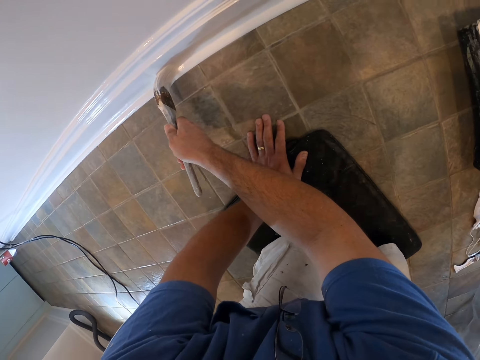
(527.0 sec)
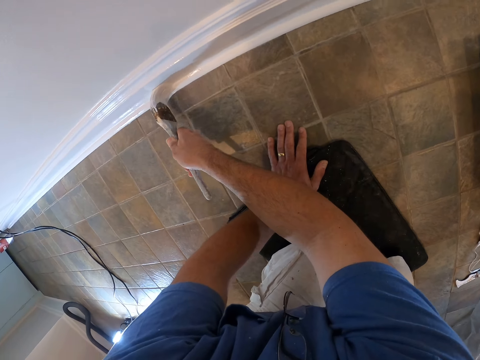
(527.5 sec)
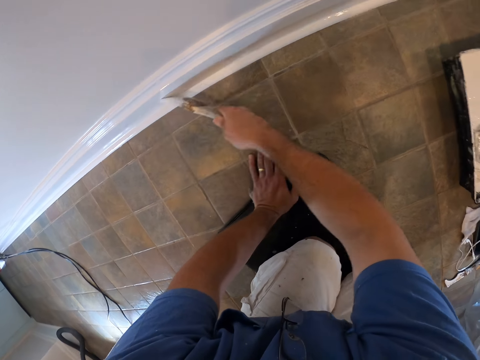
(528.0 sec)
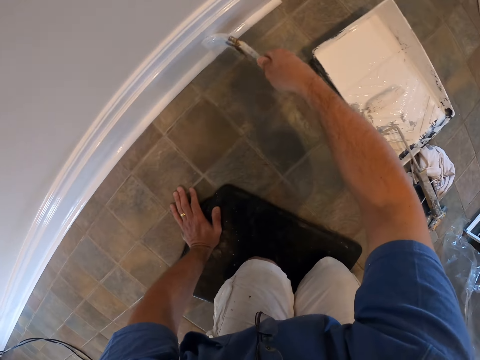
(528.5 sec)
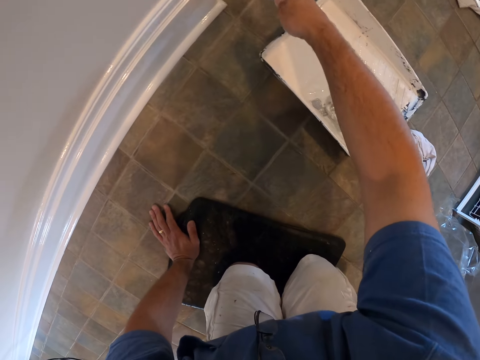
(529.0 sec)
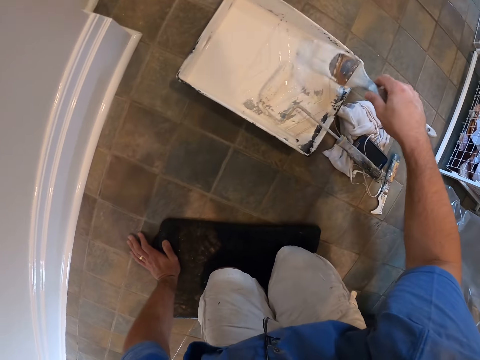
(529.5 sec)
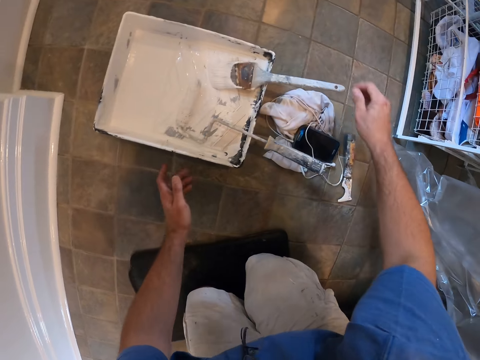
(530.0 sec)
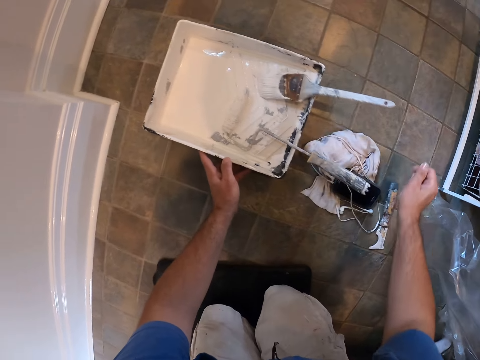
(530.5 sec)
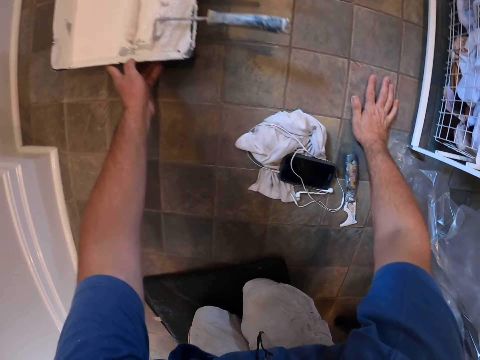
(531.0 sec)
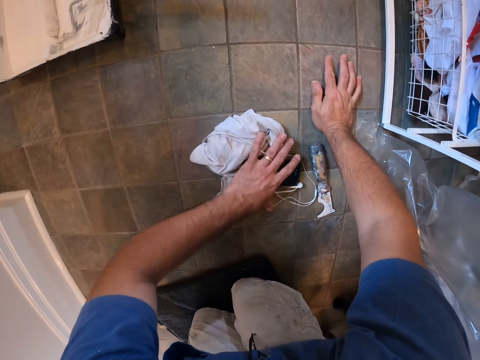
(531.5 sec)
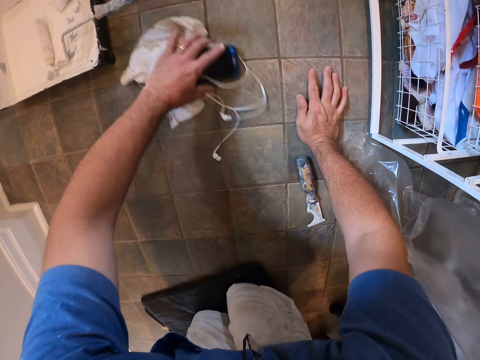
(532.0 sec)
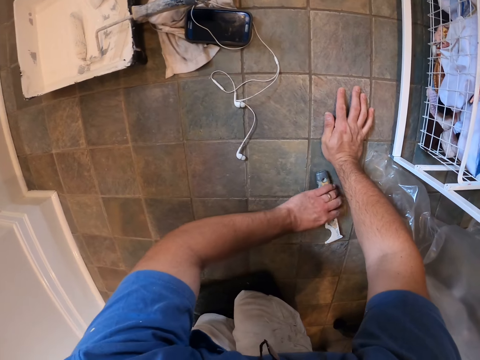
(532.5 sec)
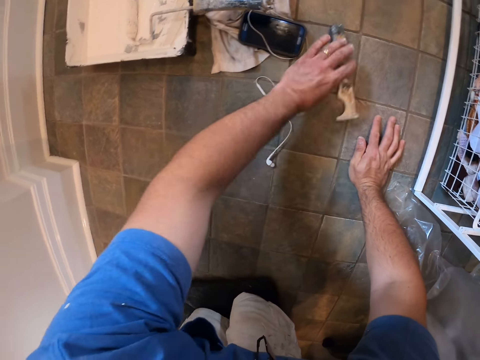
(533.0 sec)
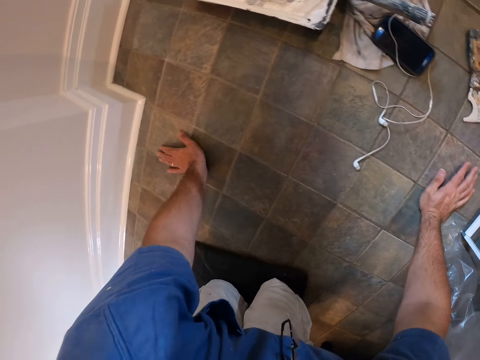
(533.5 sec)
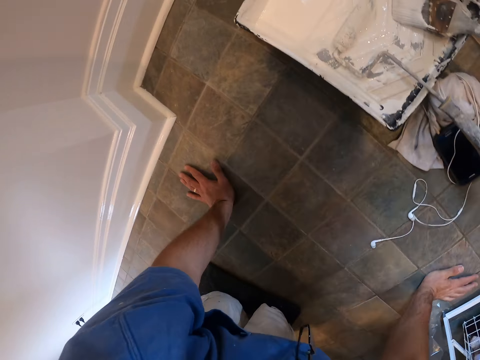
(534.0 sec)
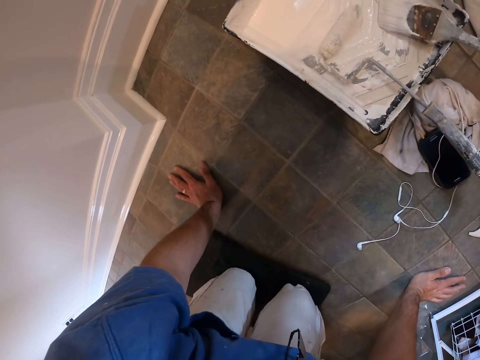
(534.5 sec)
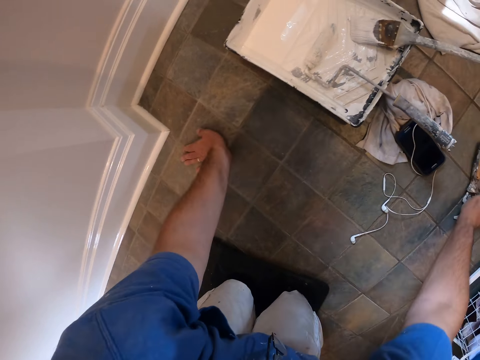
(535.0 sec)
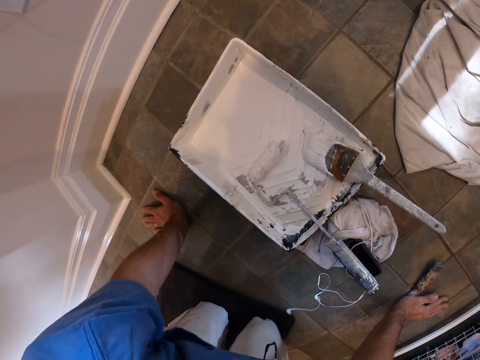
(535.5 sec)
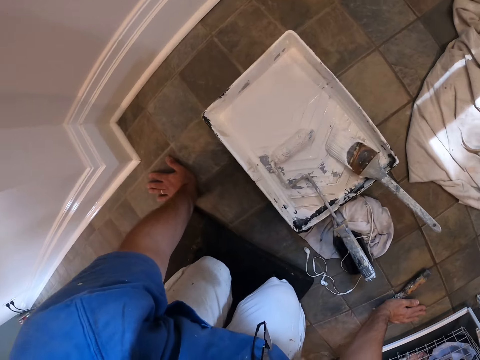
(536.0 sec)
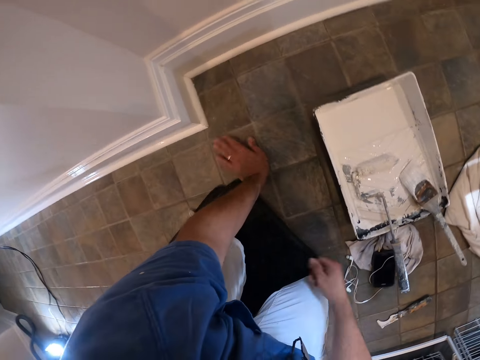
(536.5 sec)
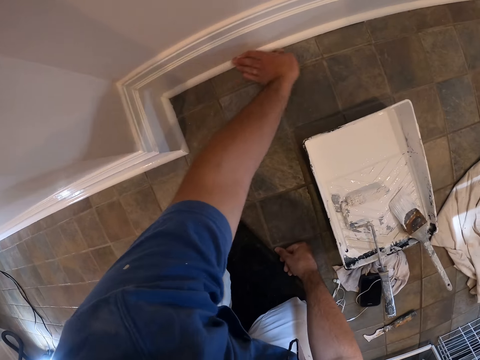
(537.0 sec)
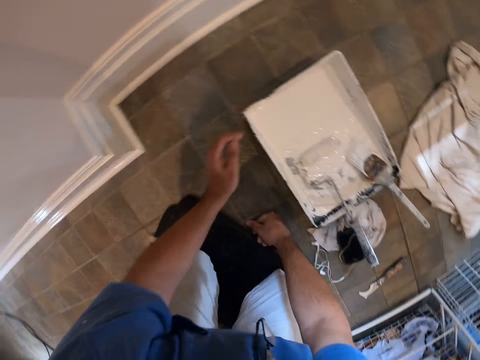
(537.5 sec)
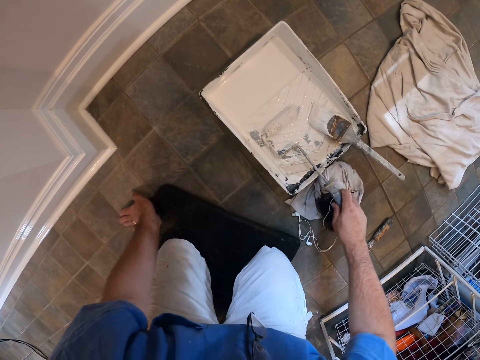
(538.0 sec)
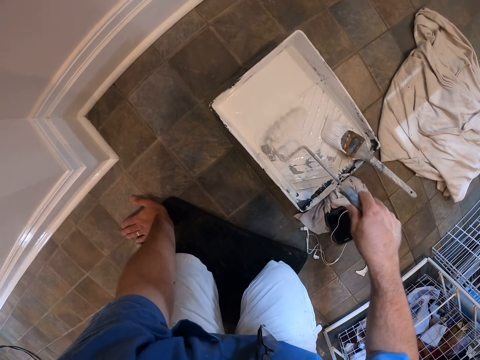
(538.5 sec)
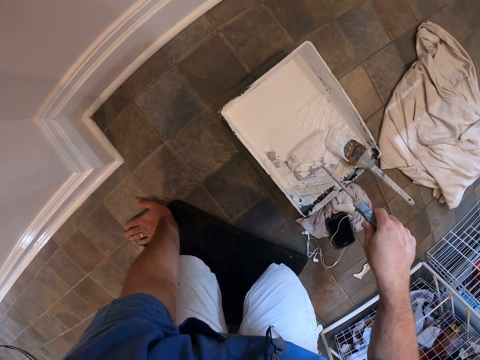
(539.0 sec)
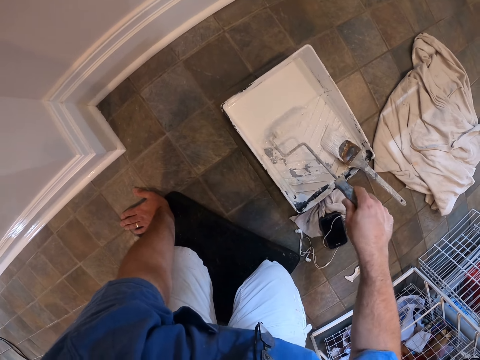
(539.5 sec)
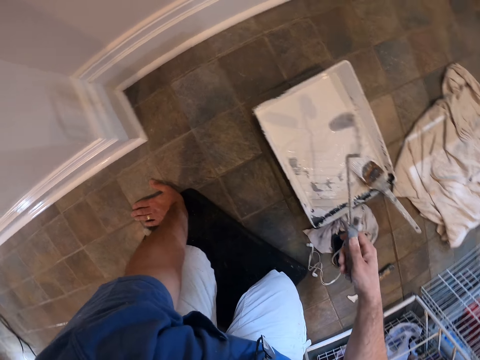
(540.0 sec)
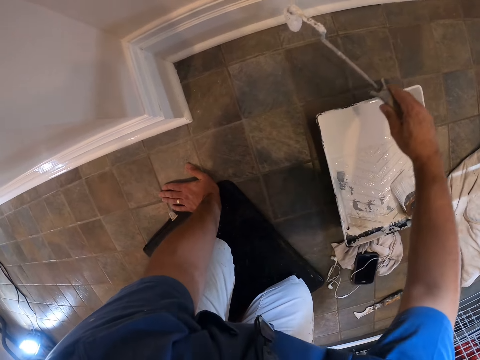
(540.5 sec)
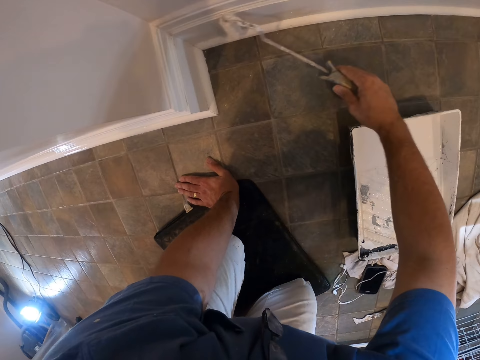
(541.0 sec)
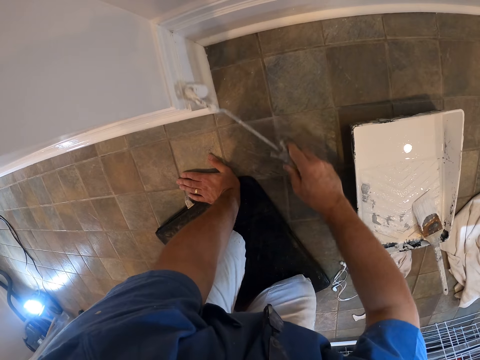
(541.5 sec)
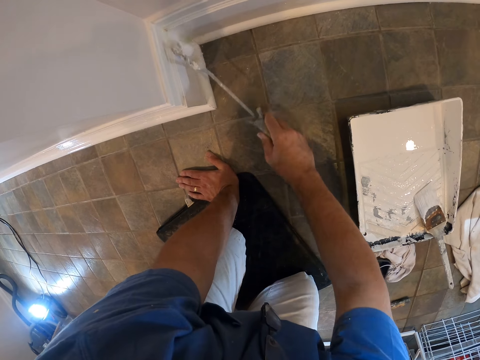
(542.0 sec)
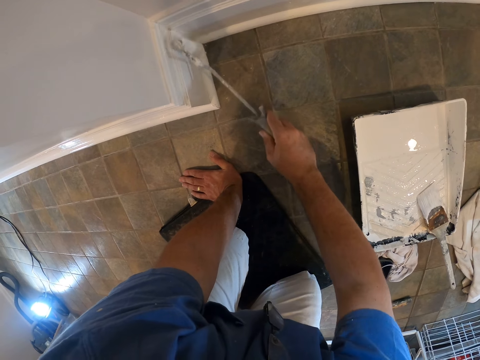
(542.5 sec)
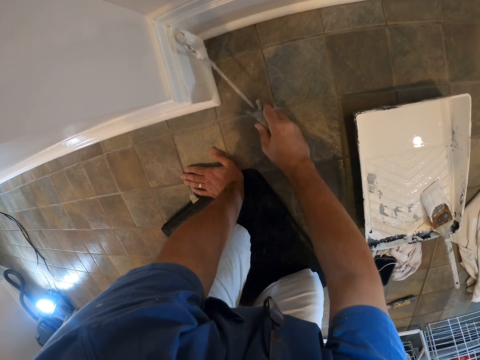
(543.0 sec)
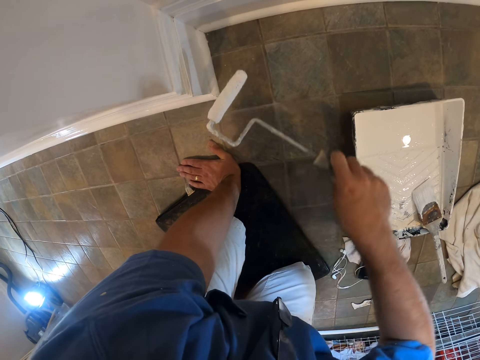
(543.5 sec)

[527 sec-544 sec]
The camera wearer removes the brush on the skirting board. He drops the brush in the paint tray. He pushes the paint tray forward. He pushes the cloth and the smartphone forward. He pushes the scraper forward. He drags the door mat forward with his knee. He moves forward. He moves forward again. He rubs his left hand on the skirting board. He removes his left hand on the skirting board. He picks up the paint roller in the paint tray. He rolls the paint roller in the paint tray. He removes the paint roller in the paint tray. He paints the skirting board with the paint roller.

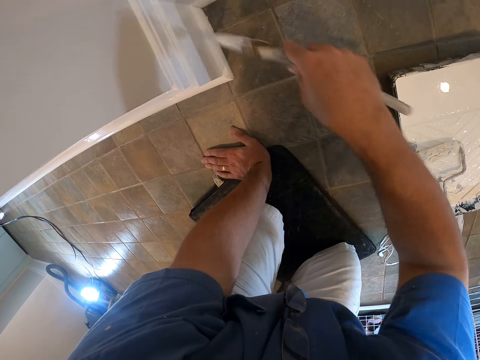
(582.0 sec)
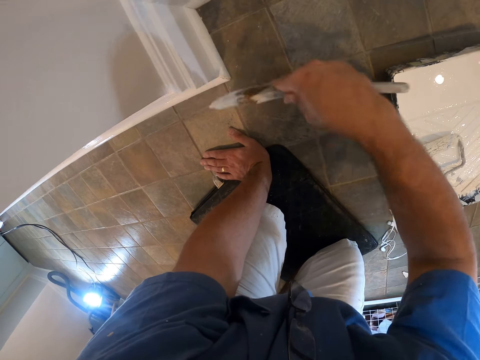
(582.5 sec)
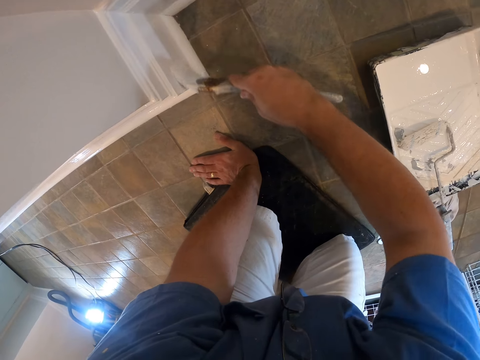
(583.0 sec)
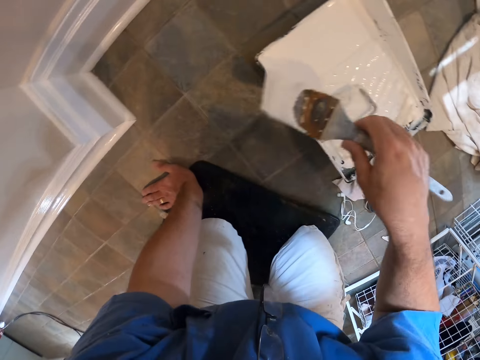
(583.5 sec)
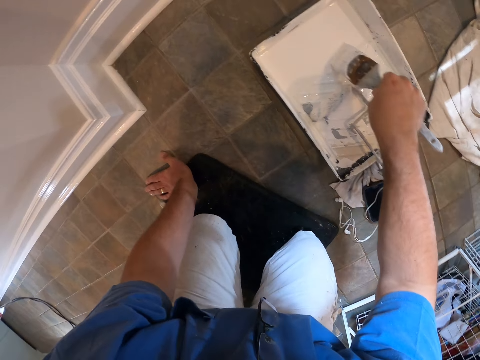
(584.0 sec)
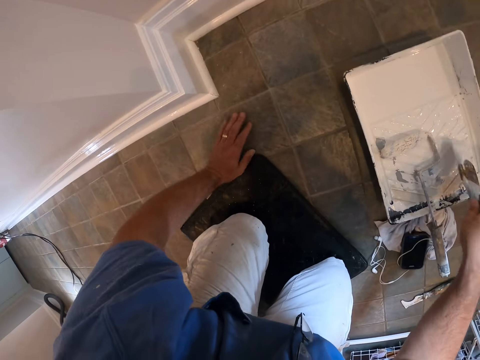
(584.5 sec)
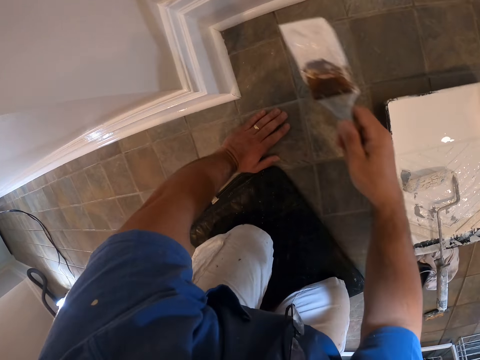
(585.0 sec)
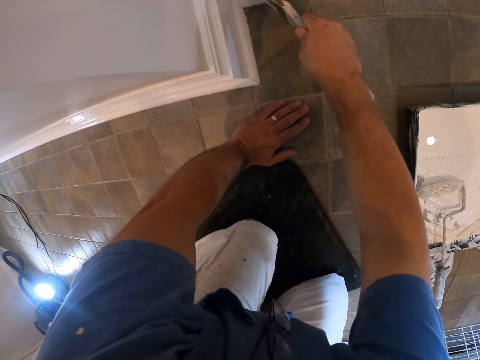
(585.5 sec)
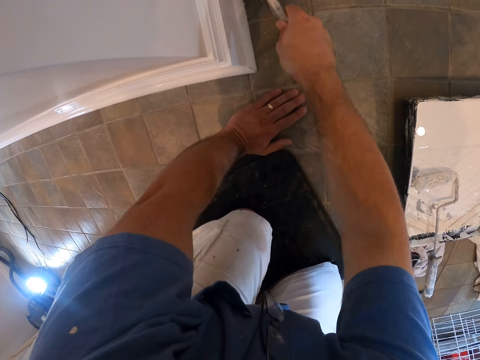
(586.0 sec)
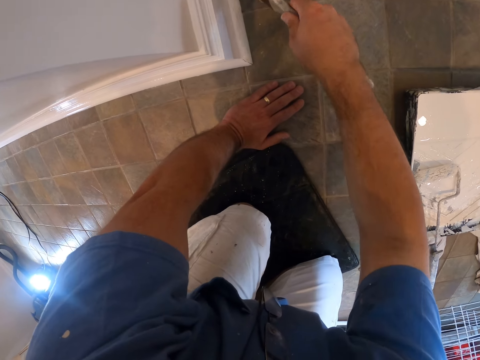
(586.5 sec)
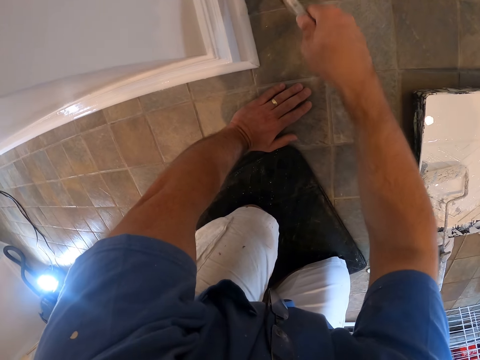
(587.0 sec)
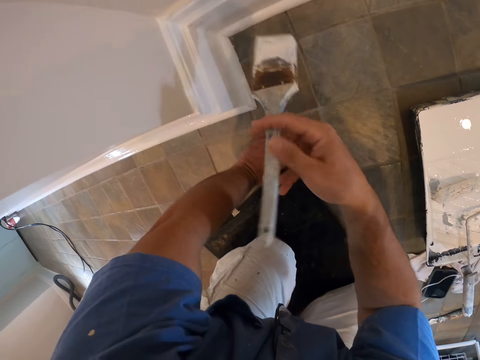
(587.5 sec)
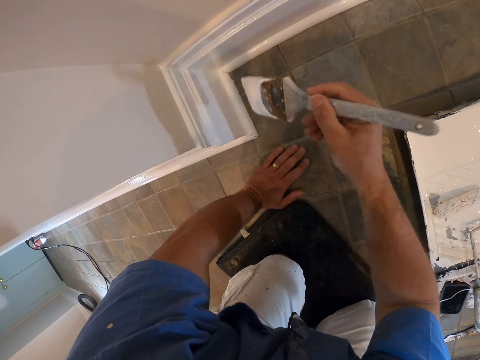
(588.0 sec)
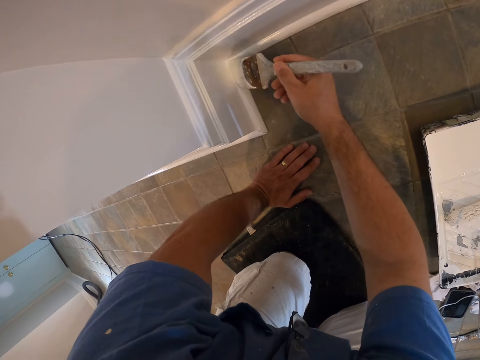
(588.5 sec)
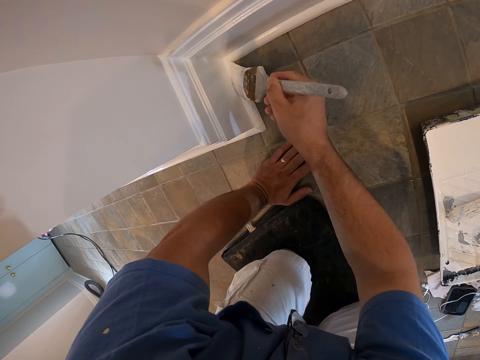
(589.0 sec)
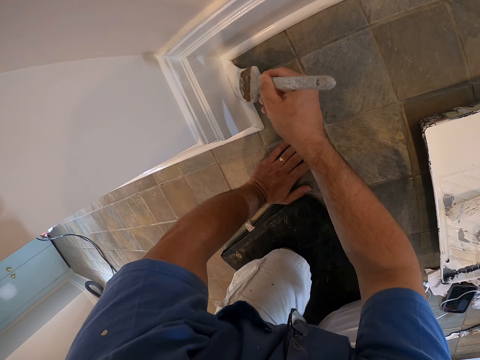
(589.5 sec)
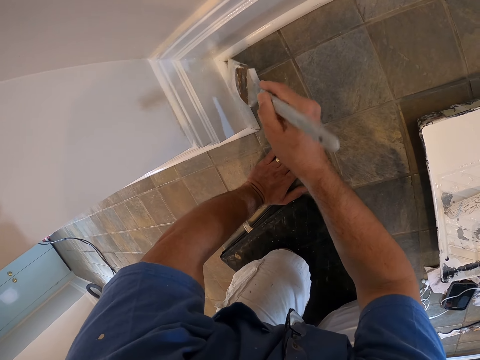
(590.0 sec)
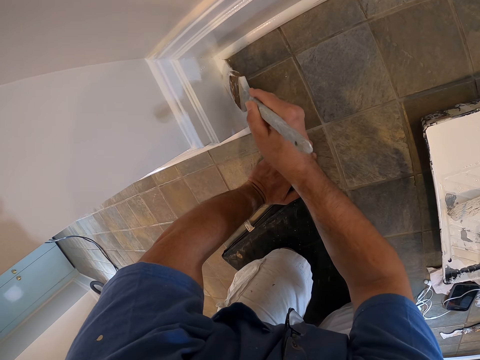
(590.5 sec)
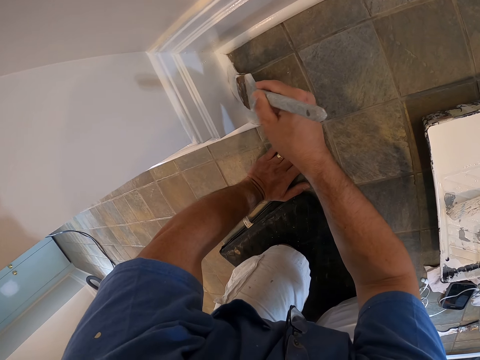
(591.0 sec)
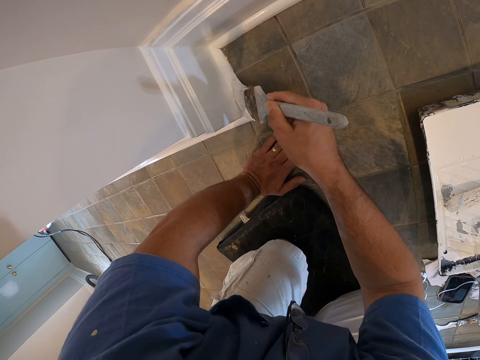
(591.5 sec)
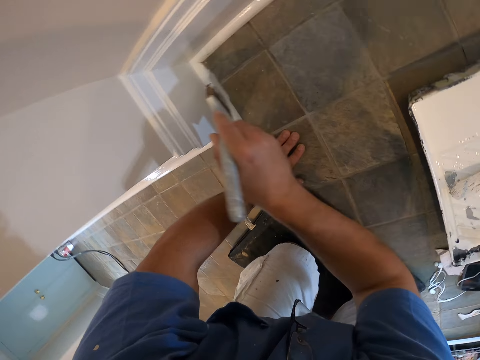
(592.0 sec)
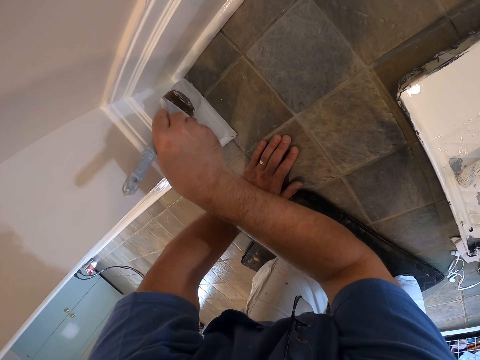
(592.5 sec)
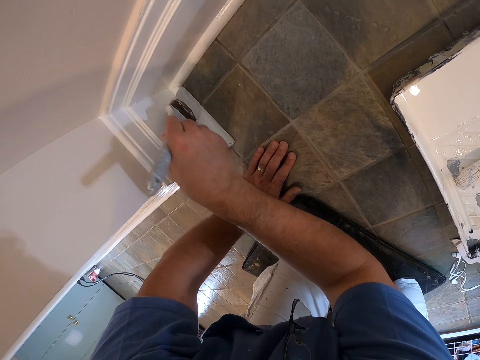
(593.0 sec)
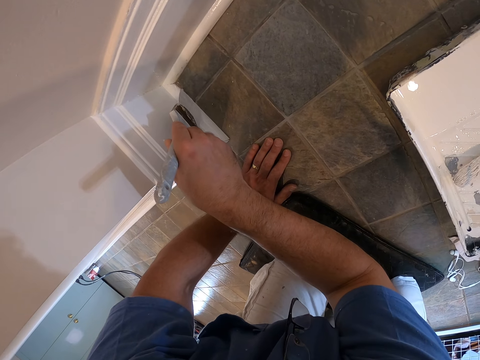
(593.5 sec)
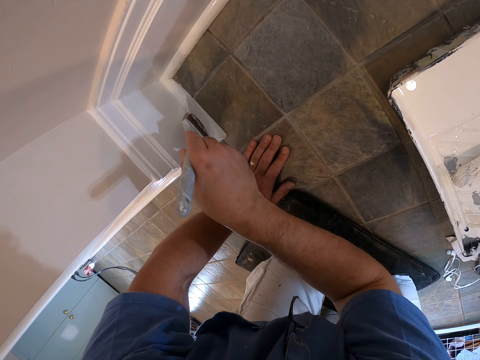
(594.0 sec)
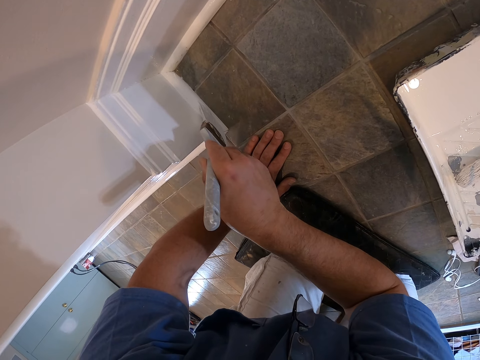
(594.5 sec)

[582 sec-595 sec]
The camera wearer scoops paint with the paint brush in the paint container. He flips the paint brush with his right hand. He paints the wall skirt with the paint brush.
